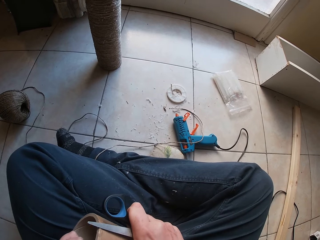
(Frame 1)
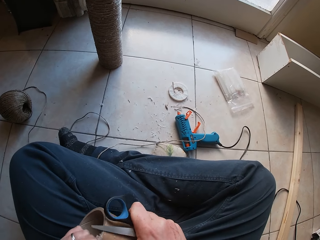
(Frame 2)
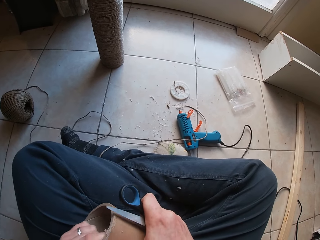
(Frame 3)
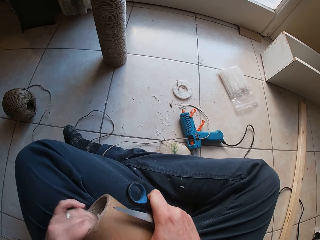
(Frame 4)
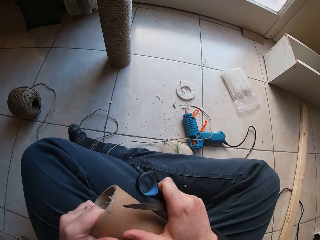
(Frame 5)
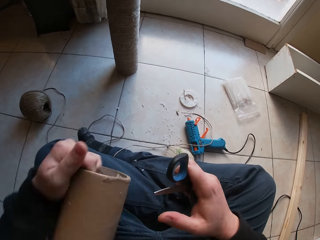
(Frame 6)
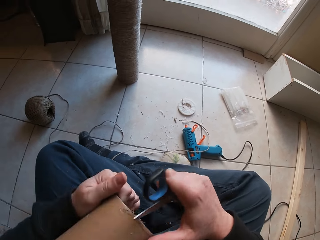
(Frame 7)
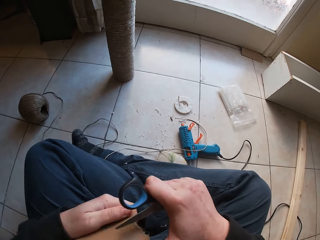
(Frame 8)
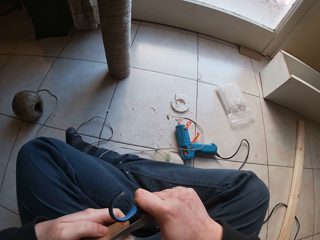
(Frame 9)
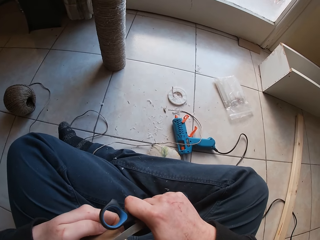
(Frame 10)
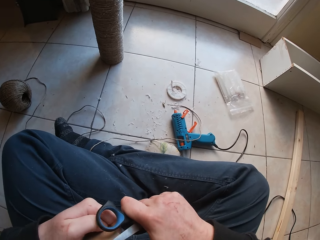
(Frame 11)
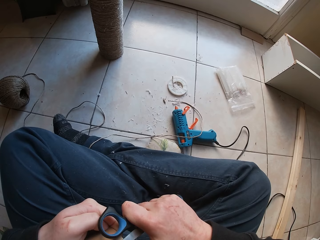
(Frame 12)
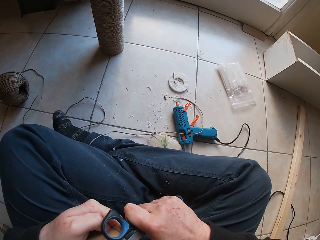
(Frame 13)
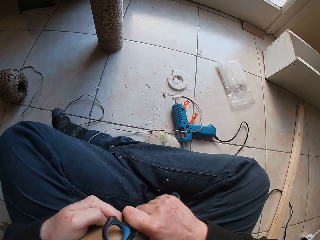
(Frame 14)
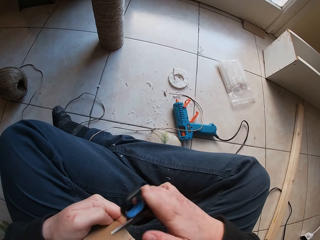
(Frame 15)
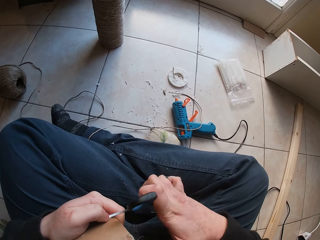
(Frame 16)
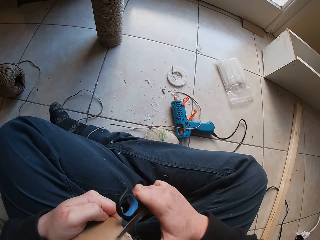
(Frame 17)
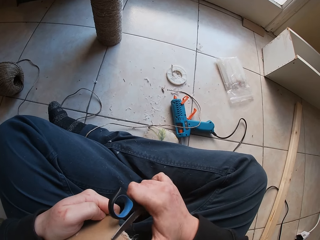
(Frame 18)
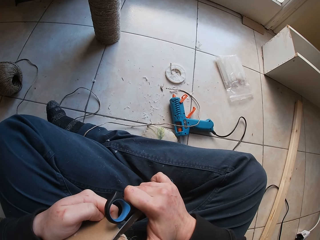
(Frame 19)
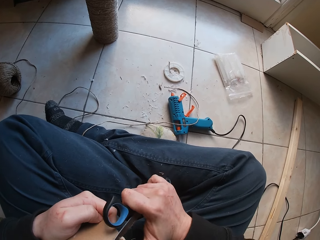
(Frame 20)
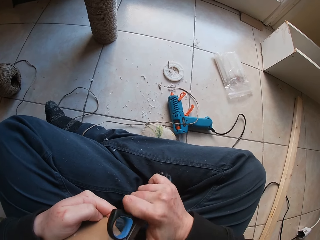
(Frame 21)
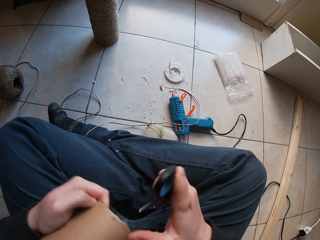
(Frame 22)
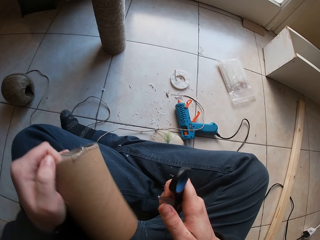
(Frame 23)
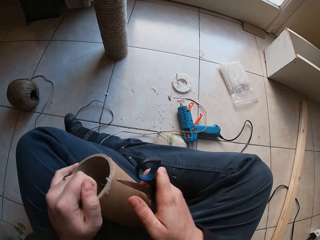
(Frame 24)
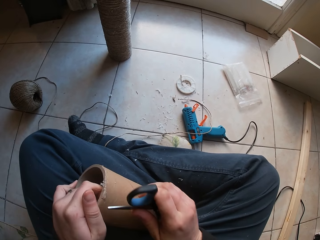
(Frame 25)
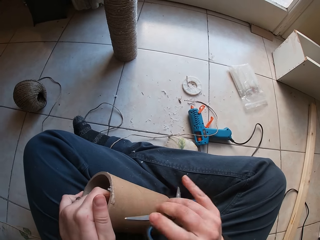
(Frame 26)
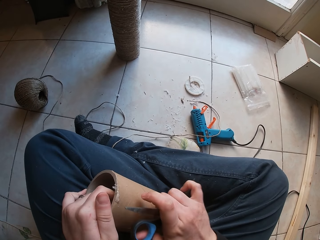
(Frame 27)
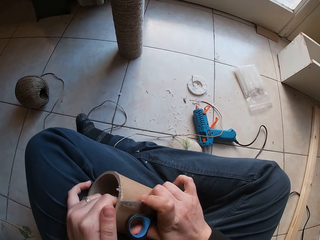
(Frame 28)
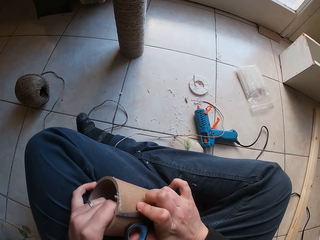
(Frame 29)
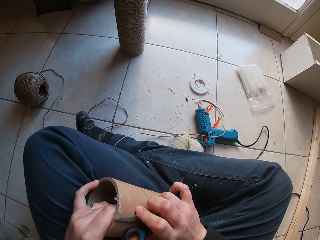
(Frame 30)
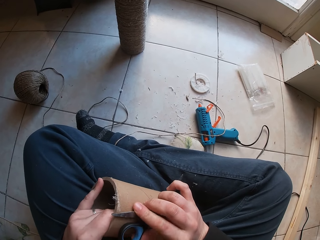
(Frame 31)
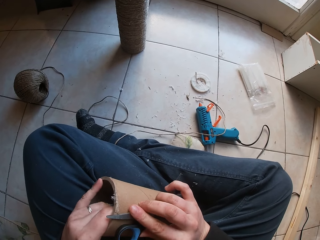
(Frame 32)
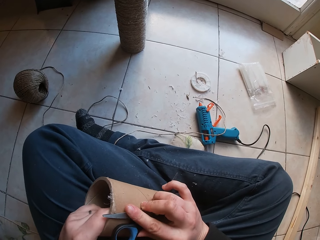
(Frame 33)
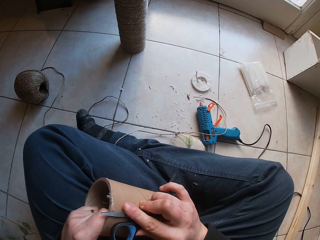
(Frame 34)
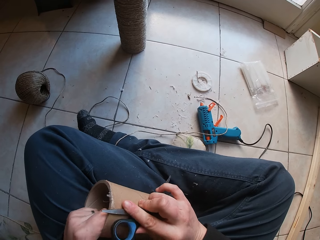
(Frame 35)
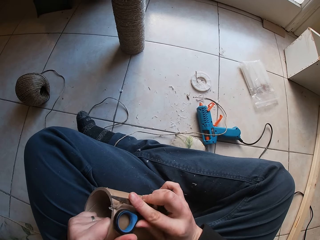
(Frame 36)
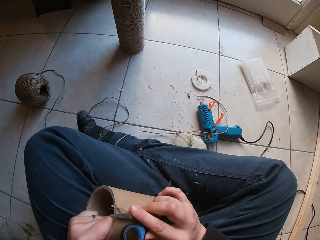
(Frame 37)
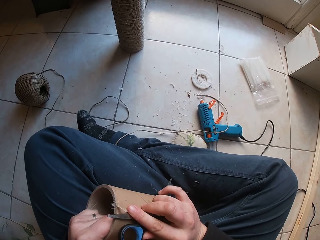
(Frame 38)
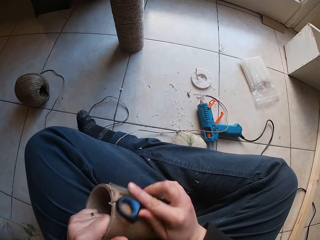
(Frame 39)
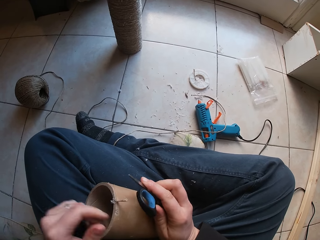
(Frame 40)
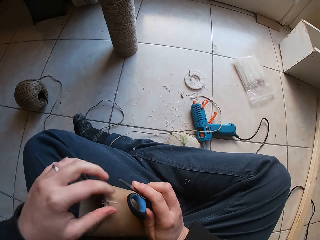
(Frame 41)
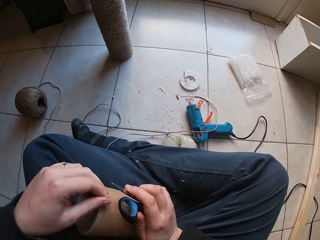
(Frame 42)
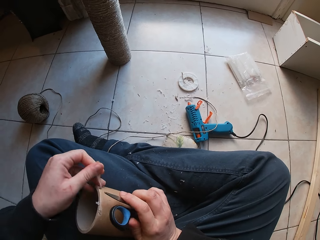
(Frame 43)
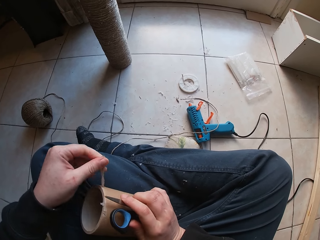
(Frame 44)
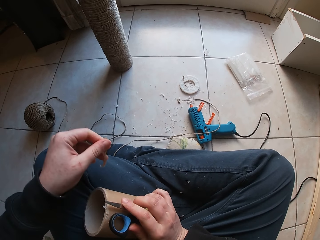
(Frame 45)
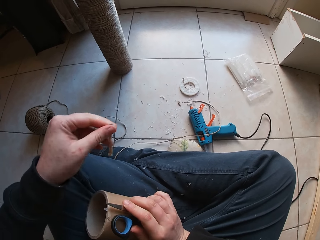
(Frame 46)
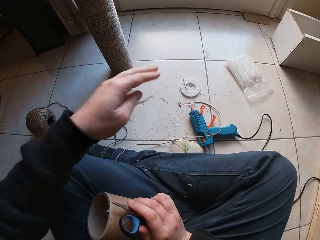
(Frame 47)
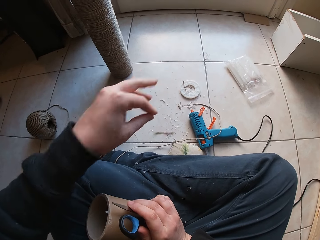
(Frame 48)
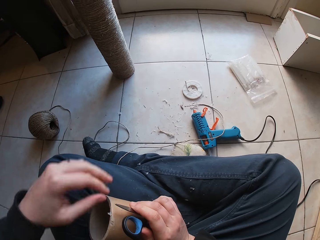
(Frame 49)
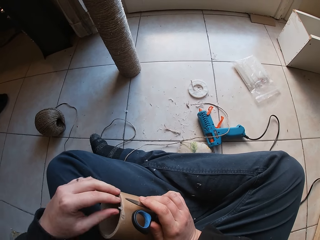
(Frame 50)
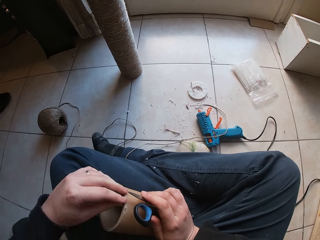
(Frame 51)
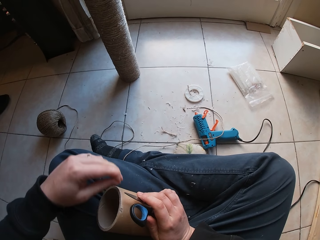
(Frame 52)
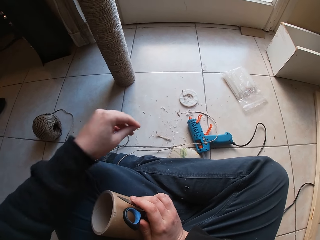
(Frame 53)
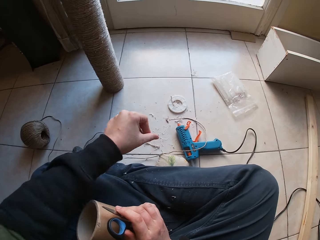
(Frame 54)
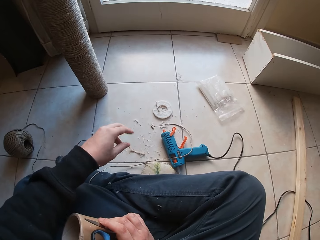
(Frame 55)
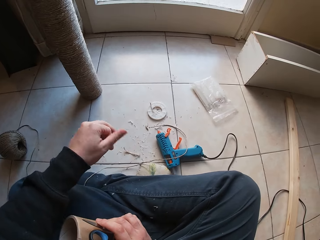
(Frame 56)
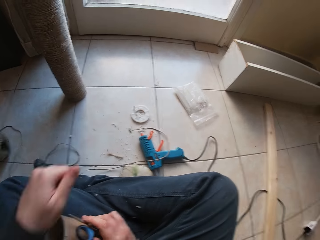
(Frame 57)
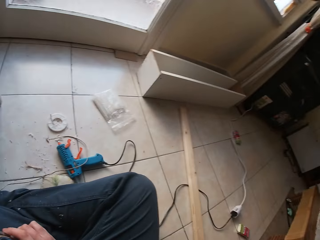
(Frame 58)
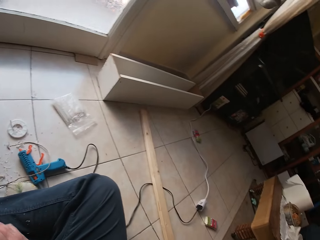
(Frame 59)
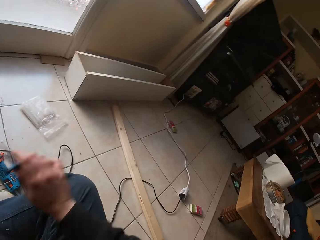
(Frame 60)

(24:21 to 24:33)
The camera wearer tears a paper on the cardboard tube with her left hand. She pulls something with her hand. She drops the paper on the floor with her left hand.

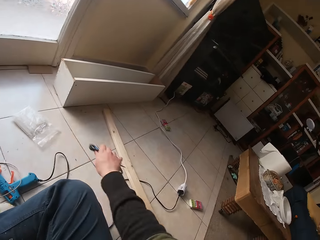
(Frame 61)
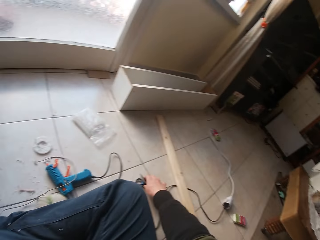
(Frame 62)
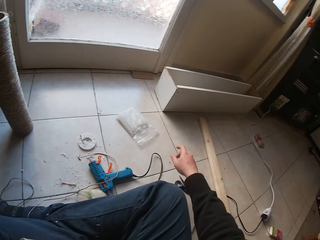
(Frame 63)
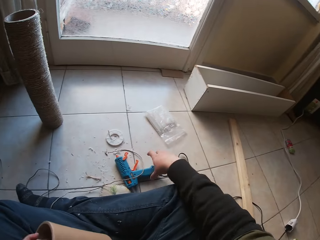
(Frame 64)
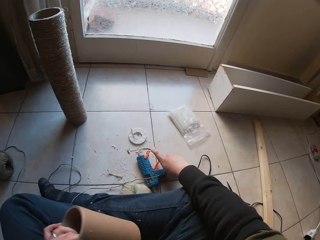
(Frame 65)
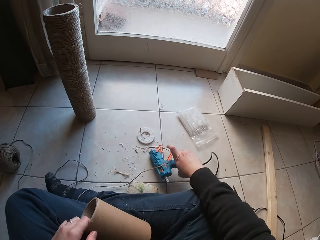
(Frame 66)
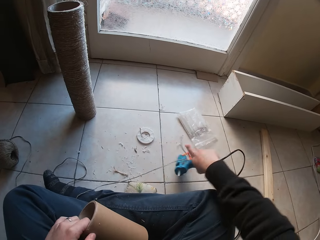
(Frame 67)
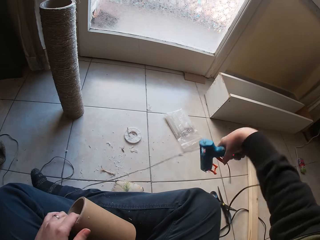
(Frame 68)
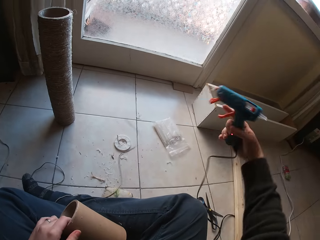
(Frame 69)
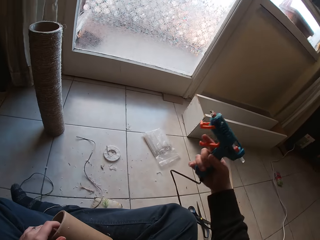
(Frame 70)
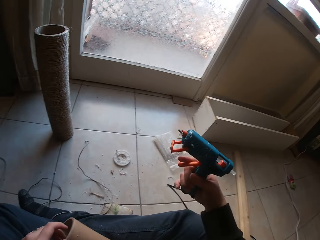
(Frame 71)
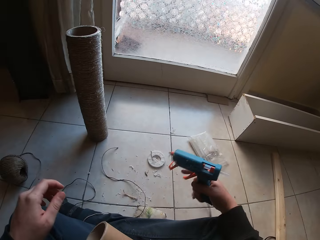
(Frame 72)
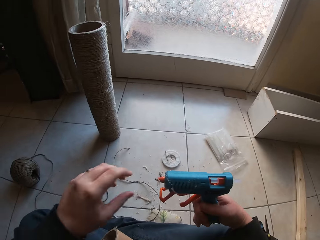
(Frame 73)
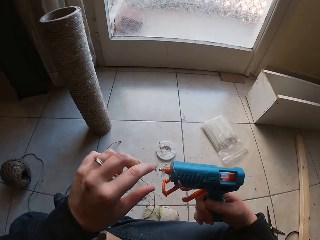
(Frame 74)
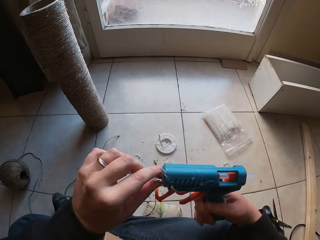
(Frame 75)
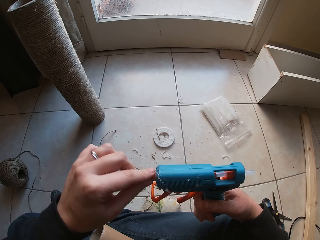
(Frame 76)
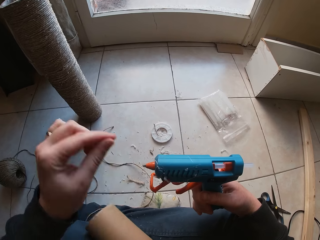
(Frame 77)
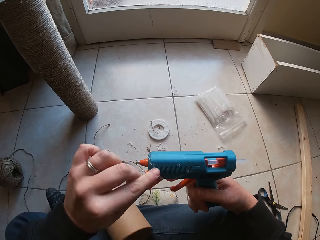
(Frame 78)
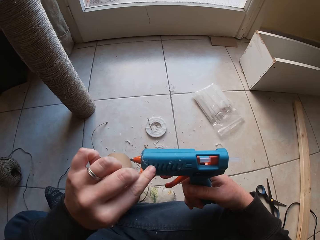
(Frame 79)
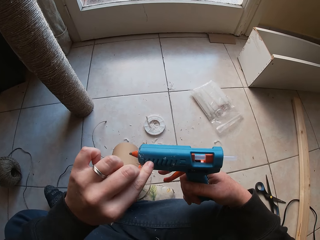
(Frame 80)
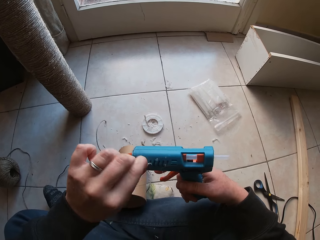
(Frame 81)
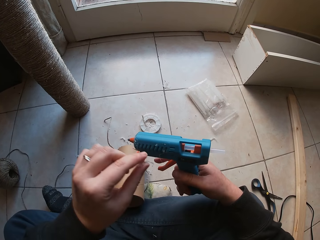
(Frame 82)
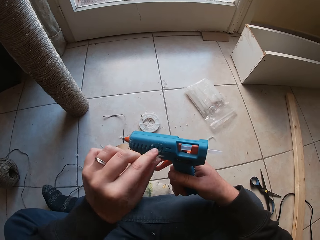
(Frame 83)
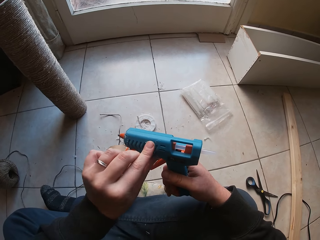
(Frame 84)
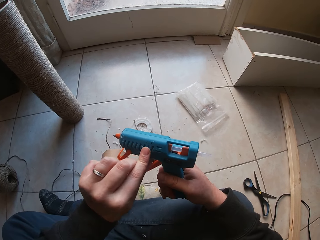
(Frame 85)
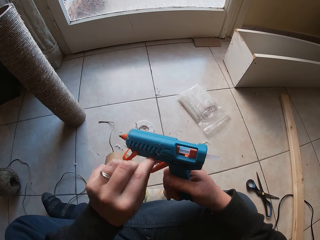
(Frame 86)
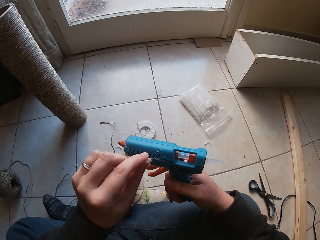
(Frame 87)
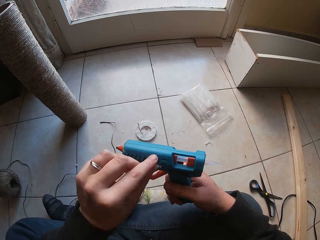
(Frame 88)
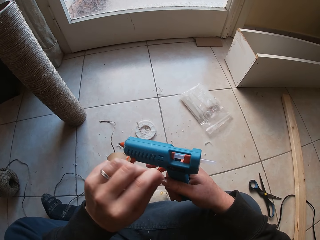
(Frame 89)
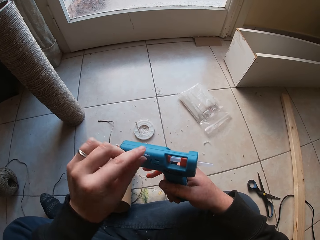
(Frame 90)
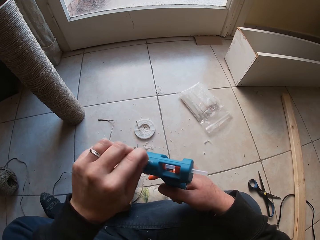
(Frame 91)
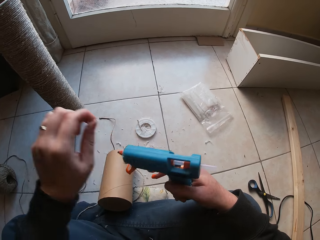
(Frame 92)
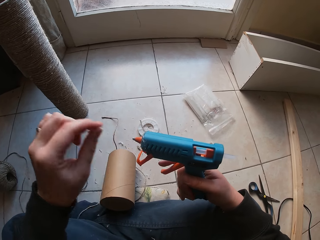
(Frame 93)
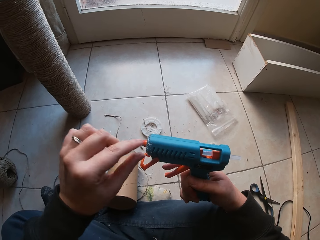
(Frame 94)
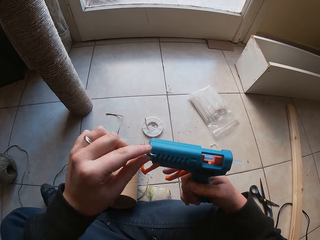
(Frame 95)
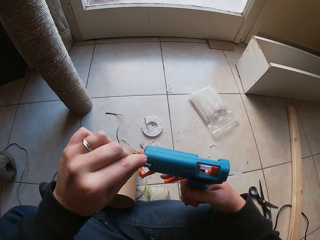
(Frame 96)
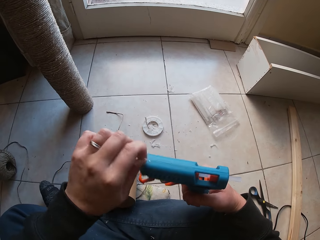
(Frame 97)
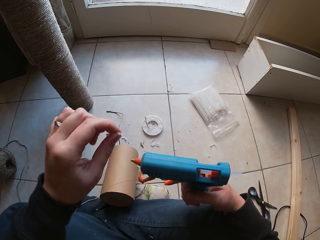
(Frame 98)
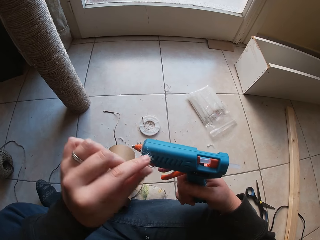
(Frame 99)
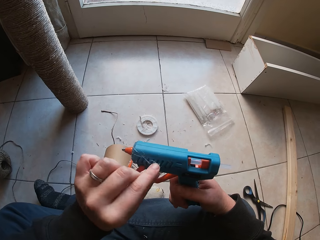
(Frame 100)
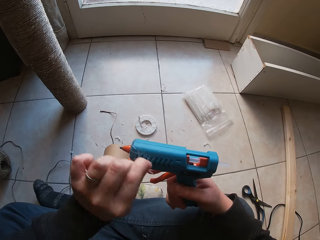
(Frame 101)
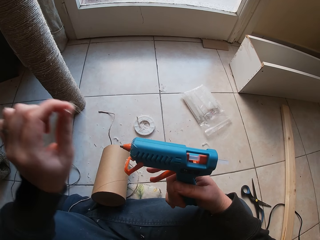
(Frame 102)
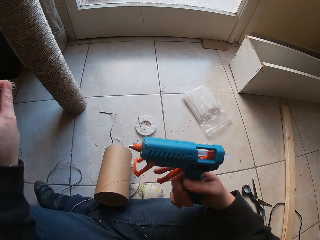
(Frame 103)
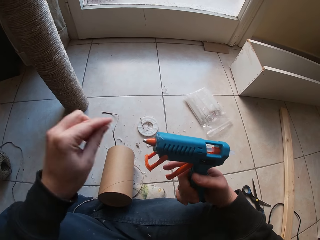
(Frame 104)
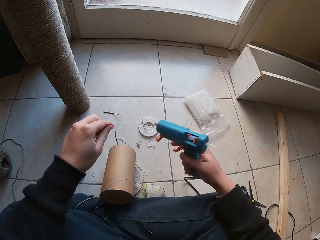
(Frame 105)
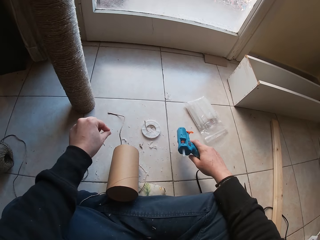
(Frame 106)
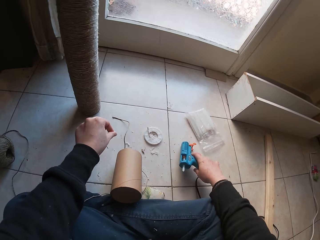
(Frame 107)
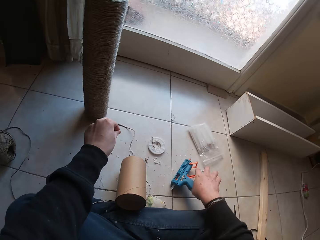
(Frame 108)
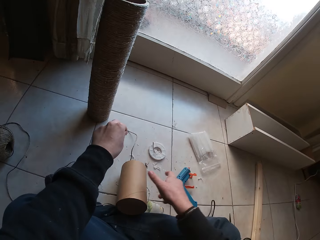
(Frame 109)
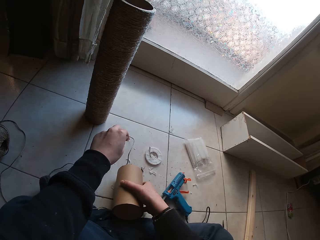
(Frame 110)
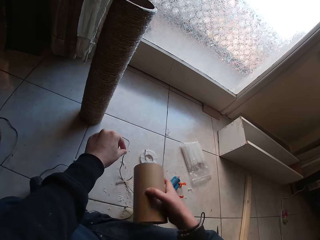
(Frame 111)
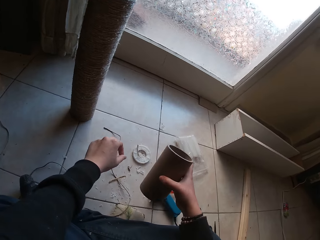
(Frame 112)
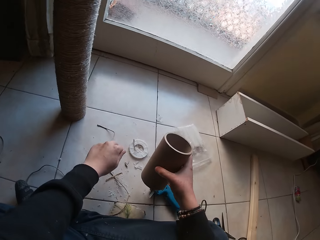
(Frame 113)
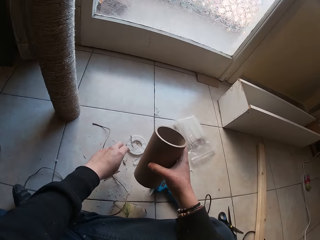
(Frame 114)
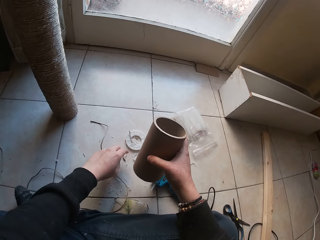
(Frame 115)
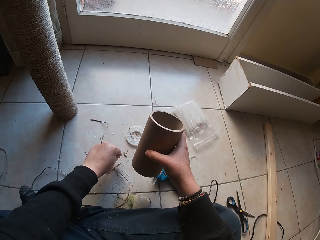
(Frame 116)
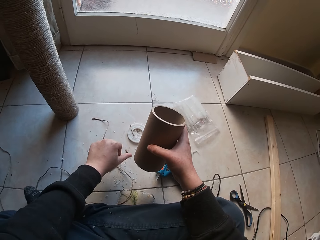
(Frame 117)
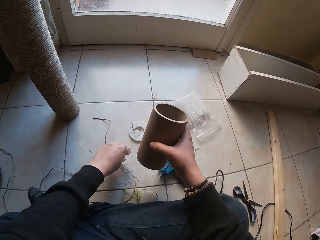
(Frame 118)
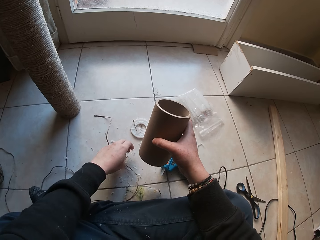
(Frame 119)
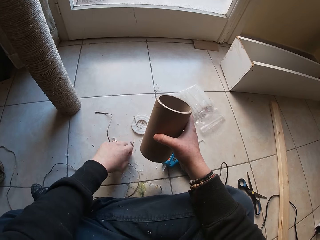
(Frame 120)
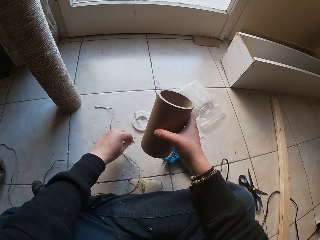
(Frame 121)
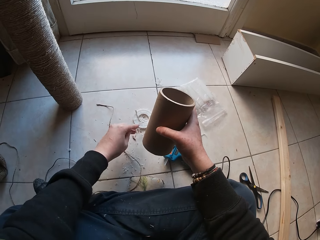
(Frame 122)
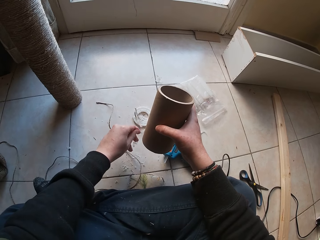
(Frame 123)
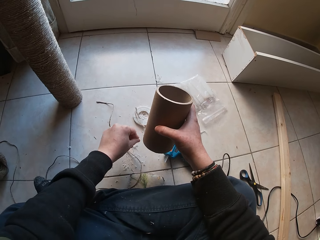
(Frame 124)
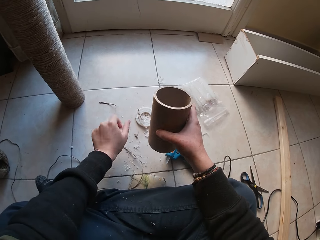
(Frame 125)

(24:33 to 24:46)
The camera wearer drops the pair of scissors on the floor with her right hand. She picks up a glue gun on the floor with her right hand. She removes glue on the glue gun with her left hand. She drops the glue gun on the floor with her right hand. She picks up the cardboard tube on the floor with her right hand. She removes something from her hand.
